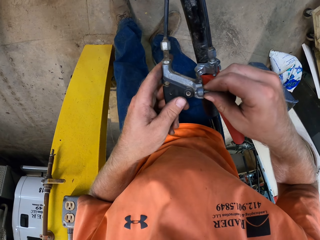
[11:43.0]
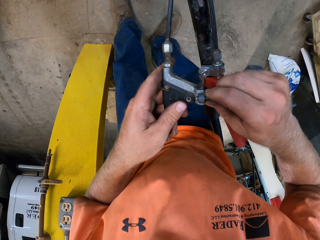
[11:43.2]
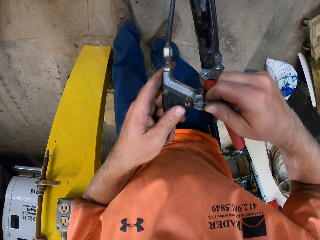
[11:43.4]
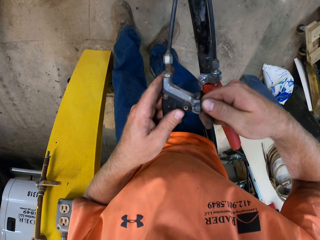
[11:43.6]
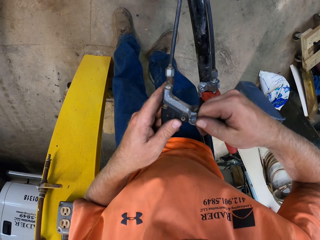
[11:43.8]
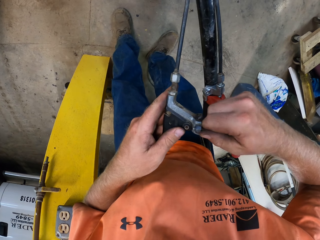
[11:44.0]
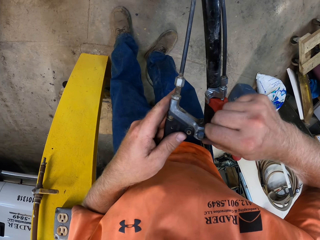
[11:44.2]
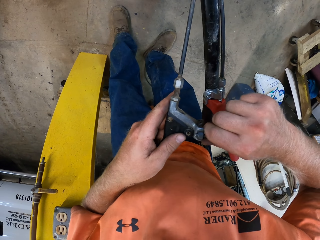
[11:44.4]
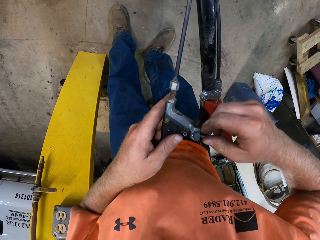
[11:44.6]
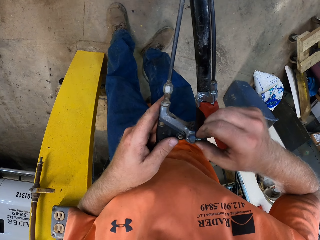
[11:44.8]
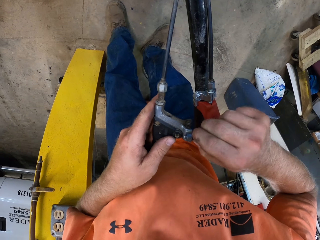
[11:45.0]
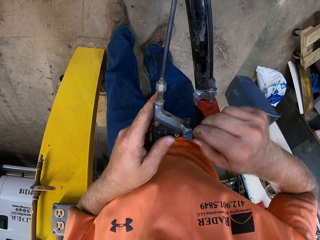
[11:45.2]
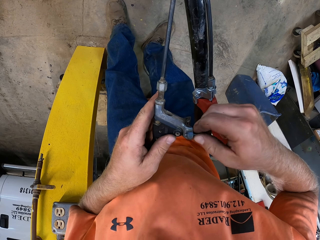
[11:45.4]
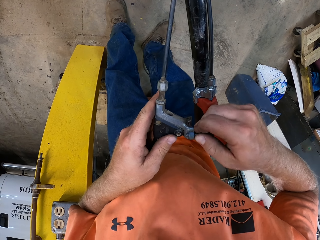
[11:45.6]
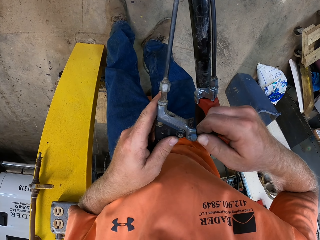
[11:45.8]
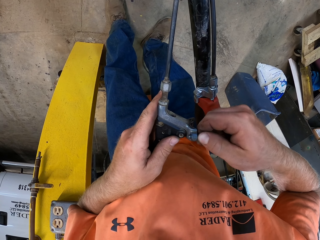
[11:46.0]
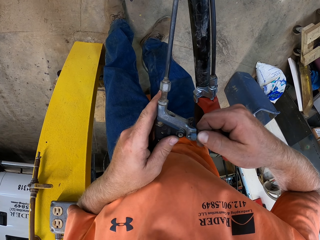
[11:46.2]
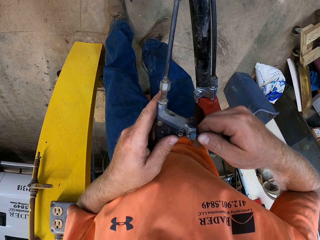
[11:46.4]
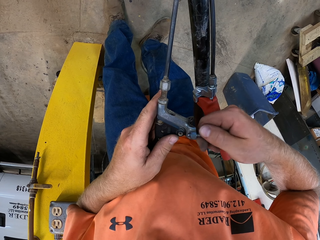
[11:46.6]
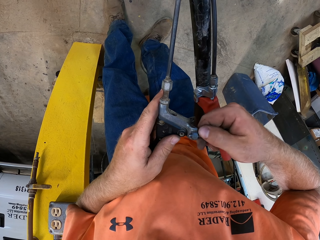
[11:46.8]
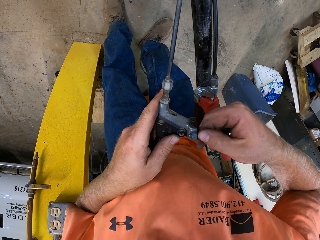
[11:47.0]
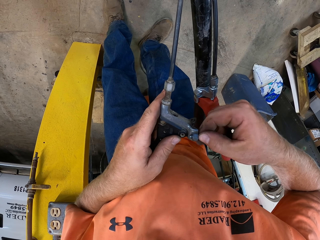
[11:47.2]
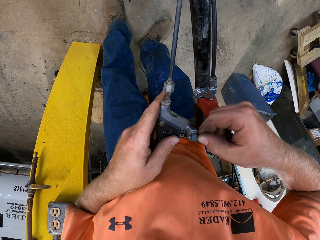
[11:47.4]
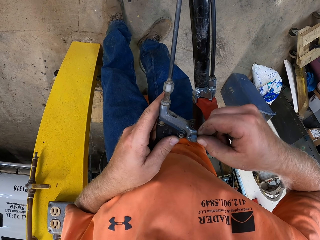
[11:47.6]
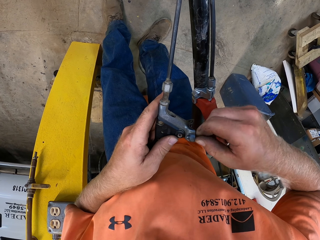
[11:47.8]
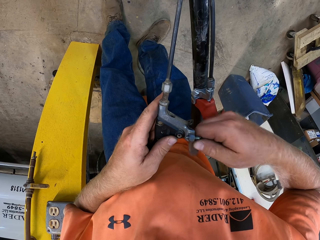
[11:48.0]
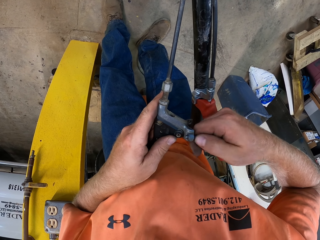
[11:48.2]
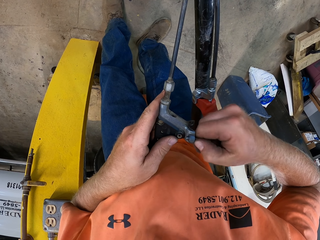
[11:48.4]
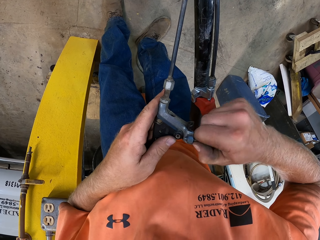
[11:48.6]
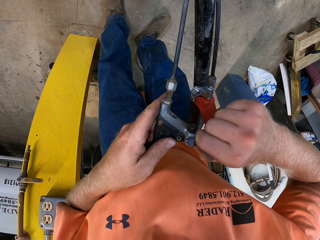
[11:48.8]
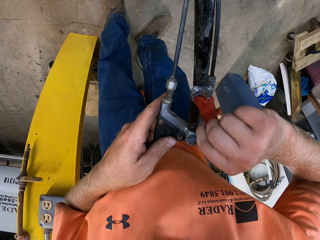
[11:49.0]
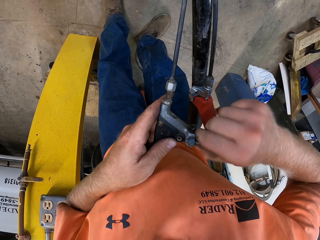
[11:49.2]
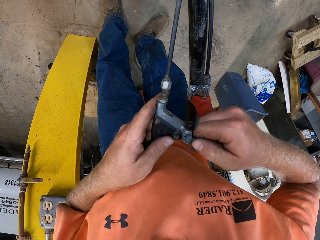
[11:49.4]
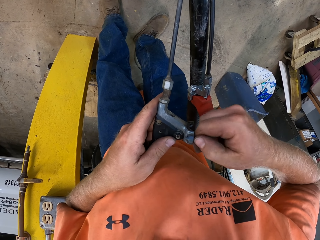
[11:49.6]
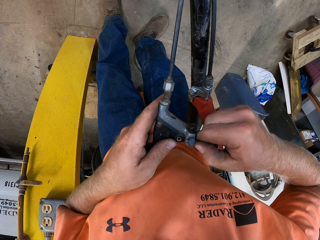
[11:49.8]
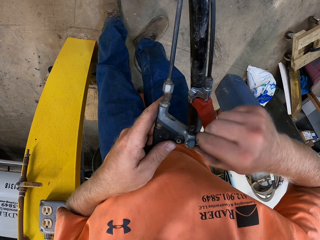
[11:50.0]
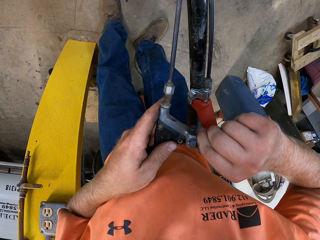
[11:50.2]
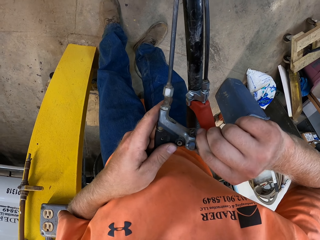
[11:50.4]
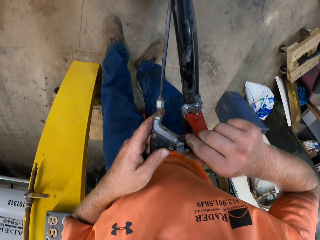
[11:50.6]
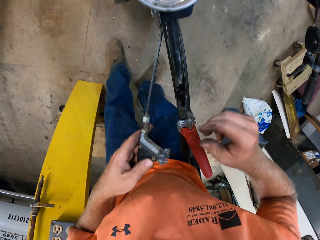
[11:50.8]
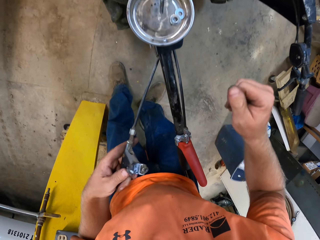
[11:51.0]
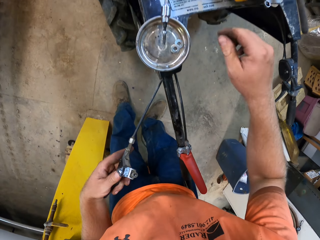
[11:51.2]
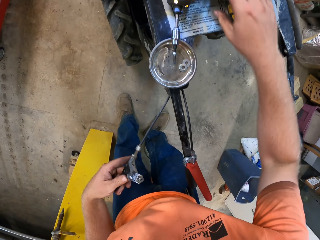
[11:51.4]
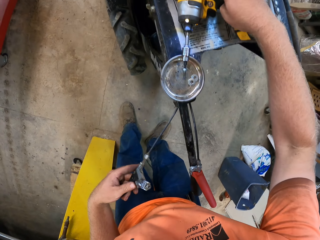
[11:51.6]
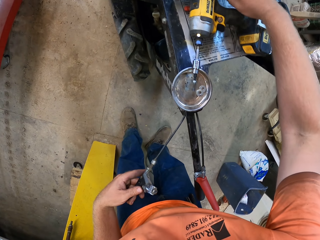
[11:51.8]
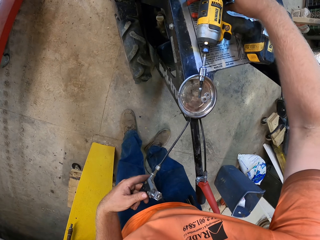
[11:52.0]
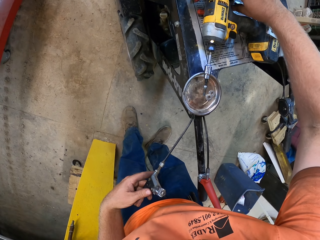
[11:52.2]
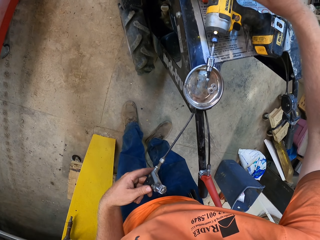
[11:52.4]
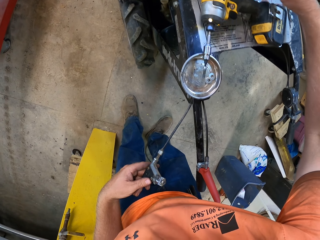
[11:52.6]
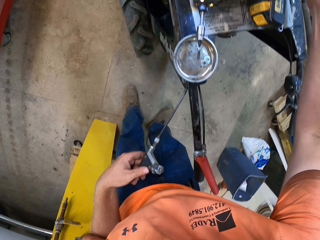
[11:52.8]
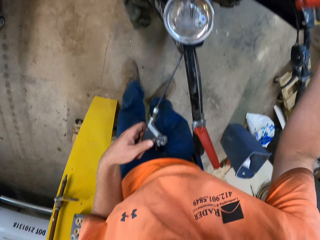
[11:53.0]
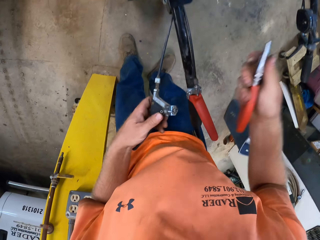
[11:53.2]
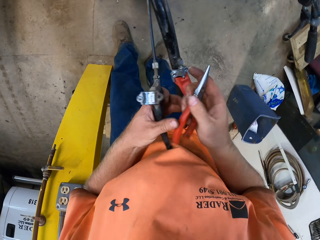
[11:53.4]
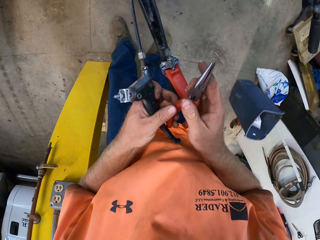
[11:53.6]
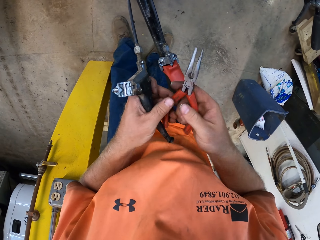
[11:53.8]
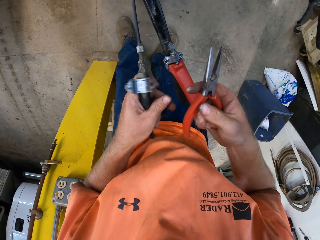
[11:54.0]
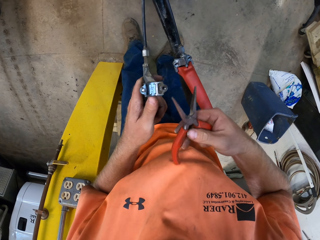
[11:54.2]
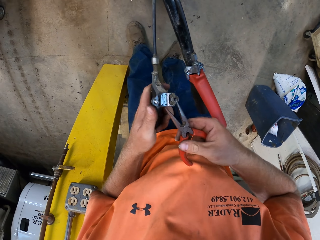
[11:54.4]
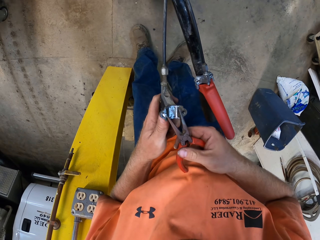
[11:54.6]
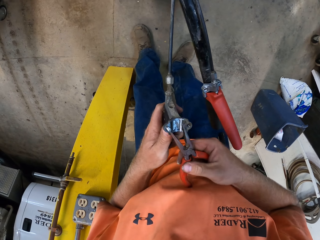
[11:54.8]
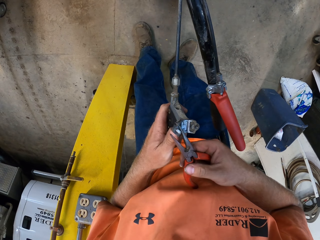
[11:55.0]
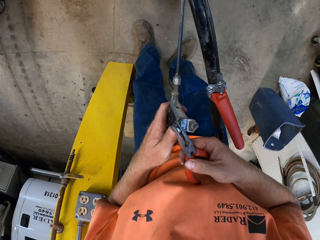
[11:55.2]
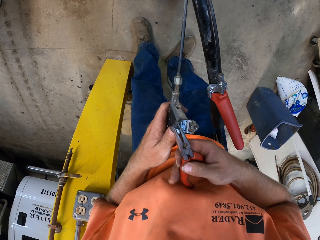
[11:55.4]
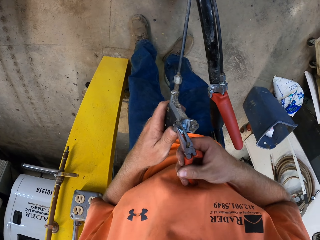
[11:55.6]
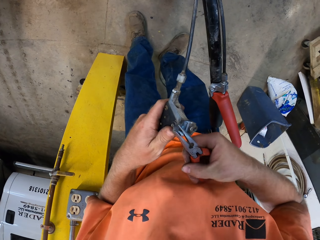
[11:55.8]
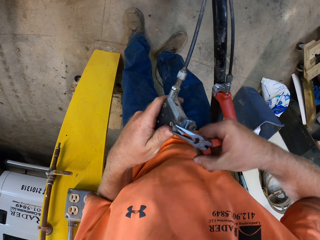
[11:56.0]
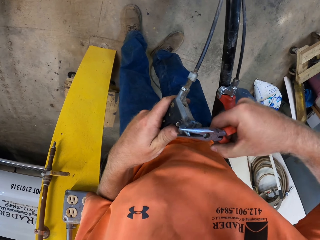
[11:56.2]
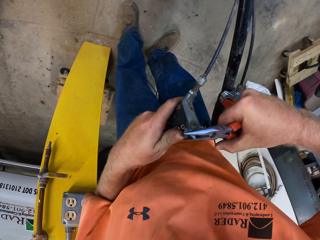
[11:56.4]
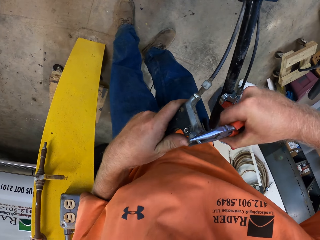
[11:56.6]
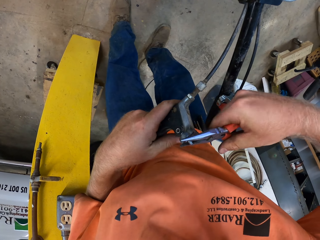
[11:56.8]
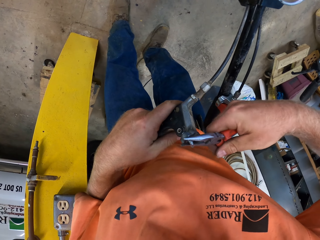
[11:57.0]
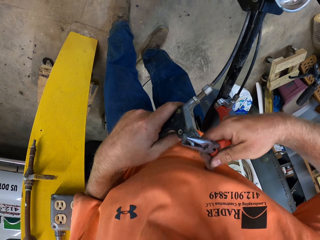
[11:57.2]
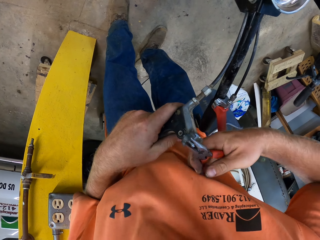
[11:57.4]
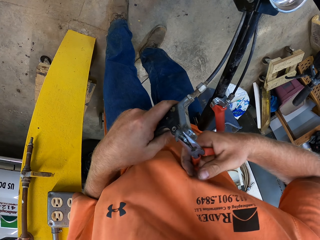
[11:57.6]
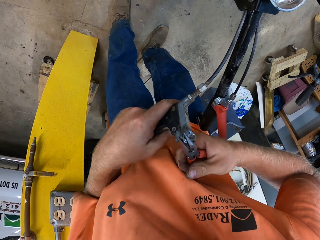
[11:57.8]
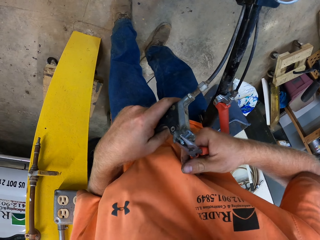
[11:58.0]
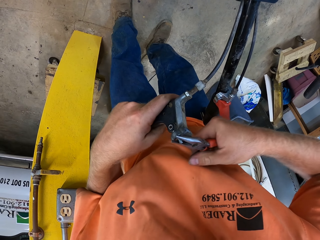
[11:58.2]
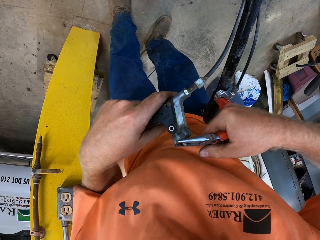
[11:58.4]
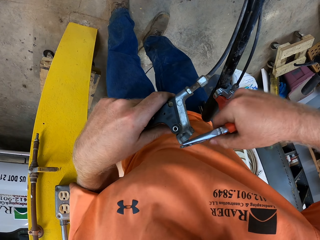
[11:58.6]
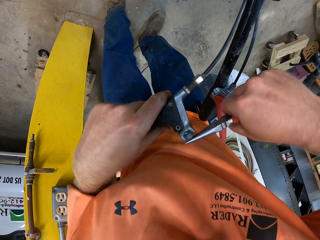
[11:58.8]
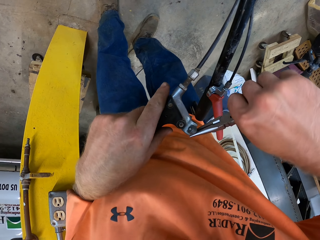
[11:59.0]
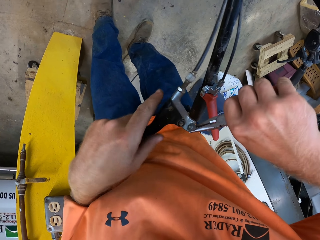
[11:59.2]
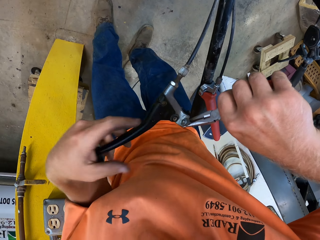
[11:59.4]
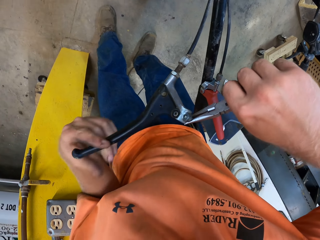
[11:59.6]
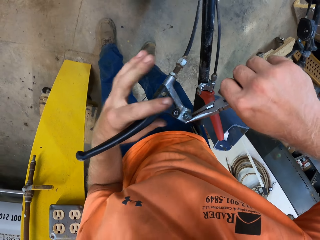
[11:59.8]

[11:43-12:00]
The camera wearer unscrews the handle of the lawn mower with his right hand. He picks up the plier from the lawn mower with his right hand. He screws the bolt on the handle of the lawn mower with the plier in his right hand. He loosens the bolt with the plier.

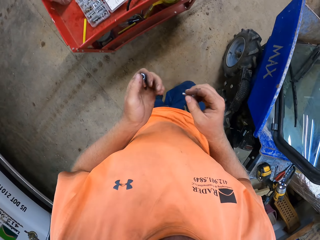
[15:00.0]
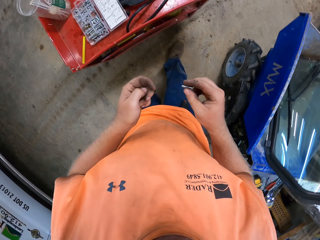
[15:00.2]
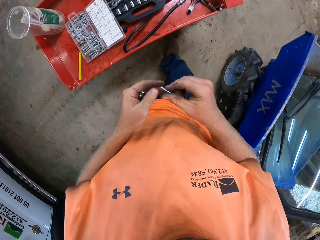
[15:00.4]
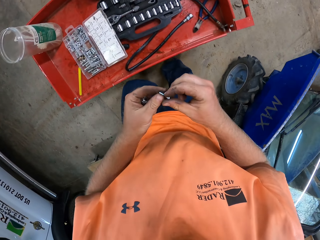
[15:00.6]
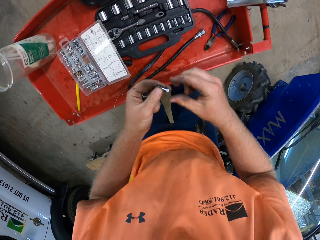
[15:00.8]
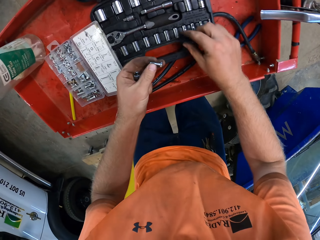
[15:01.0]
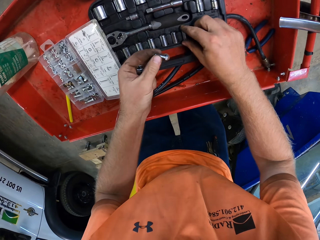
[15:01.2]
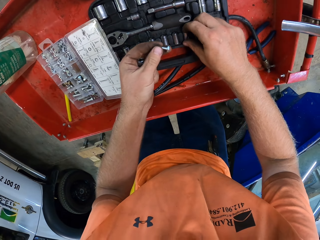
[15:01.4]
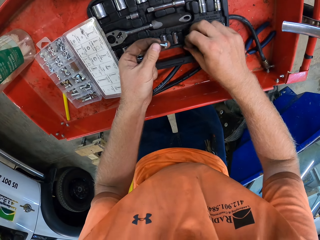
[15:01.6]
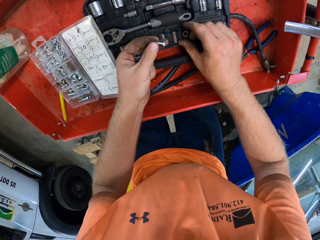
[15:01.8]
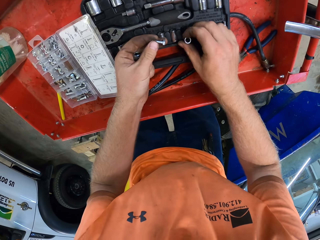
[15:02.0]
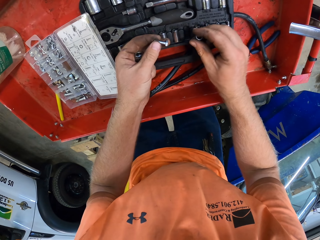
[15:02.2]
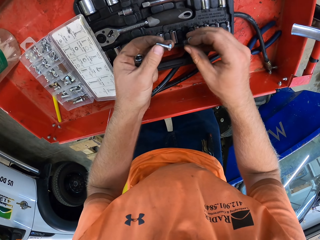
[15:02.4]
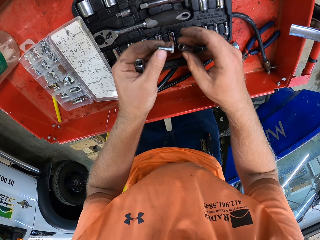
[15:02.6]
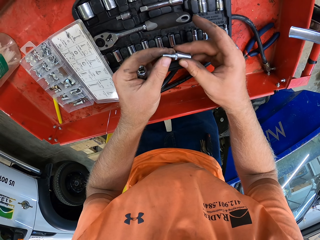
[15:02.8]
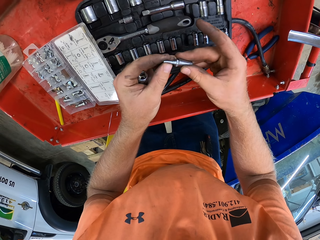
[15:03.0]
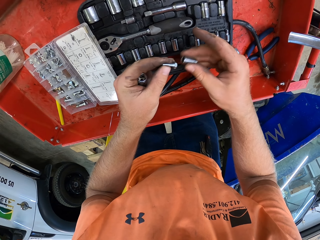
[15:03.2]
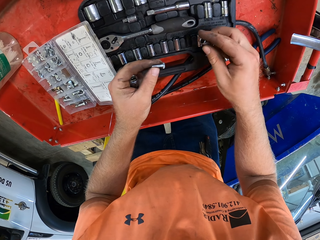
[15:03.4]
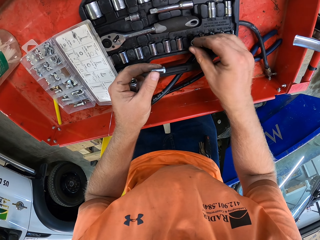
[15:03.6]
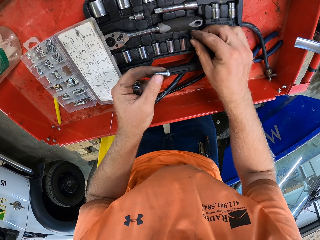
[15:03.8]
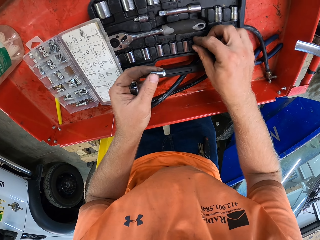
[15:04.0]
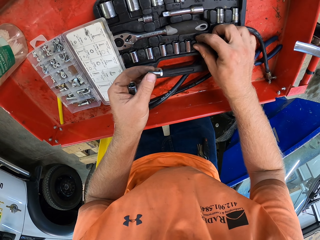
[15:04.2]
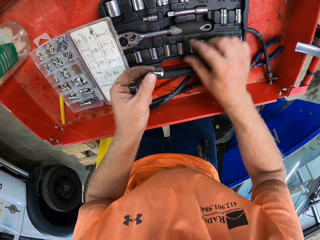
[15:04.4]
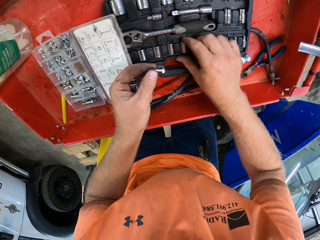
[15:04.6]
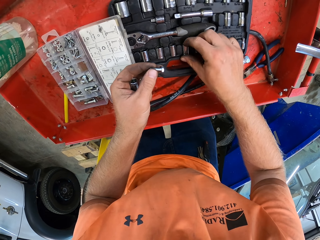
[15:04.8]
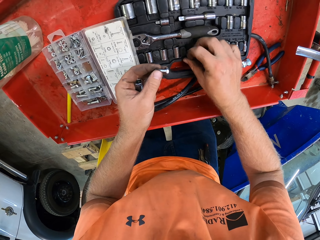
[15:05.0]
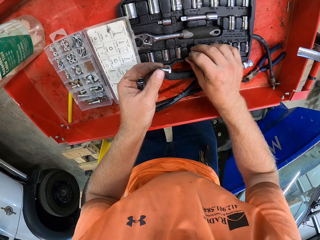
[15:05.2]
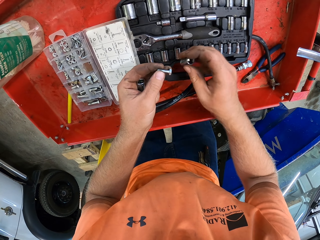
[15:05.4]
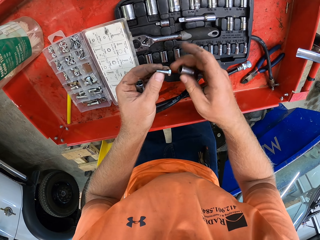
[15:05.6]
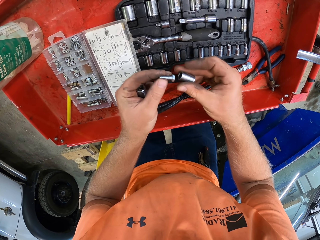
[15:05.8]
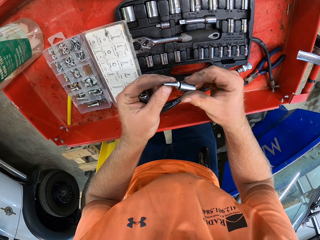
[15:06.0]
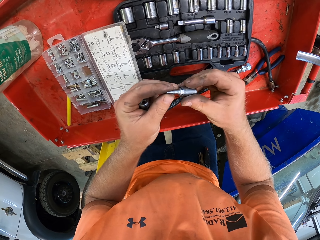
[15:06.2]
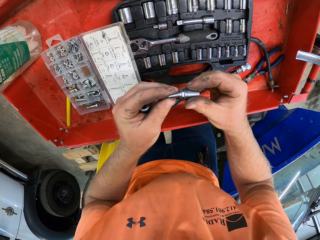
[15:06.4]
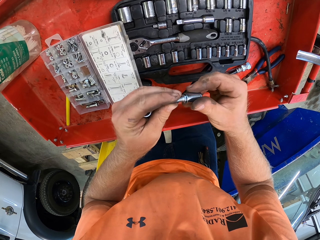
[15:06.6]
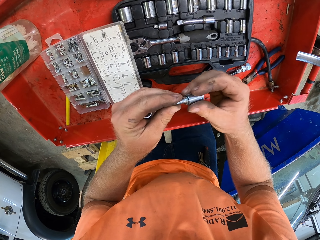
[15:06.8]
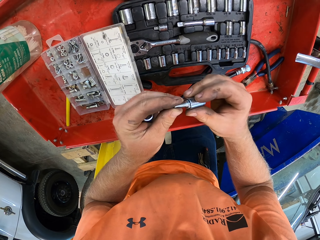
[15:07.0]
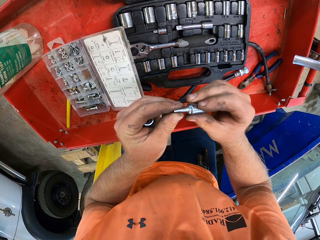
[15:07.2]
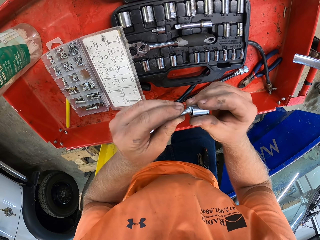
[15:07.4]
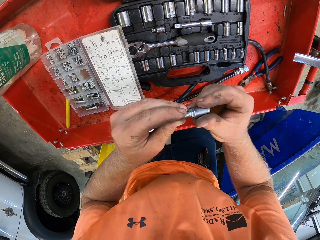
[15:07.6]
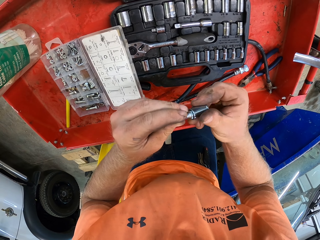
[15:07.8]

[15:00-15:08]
The camera wearer passes the screw in his right hand to his left hand. He picks up a bit holder from a case on the workshop trolley with his right hand. He places the screw in his left hand on the bit holder in his right hand. He checks the tool box. He places the bit holder in his right hand in the case on the workshop trolley. He picks up a bit holder from the case on the workshop trolley with his right hand. He places the screw in his left hand on the bit holder in his right hand.
